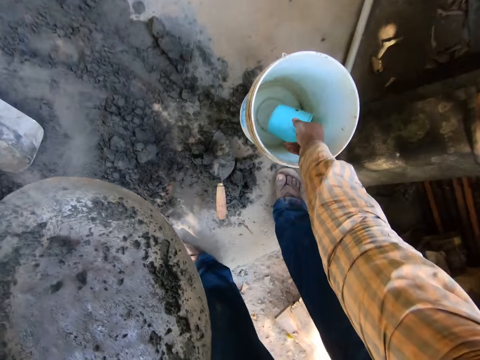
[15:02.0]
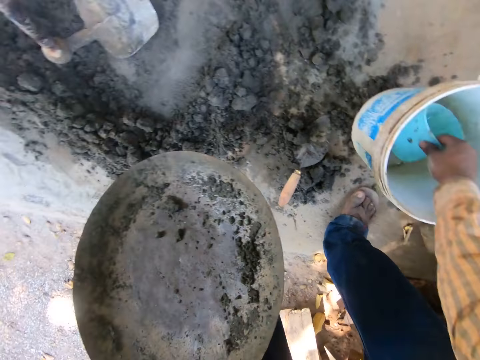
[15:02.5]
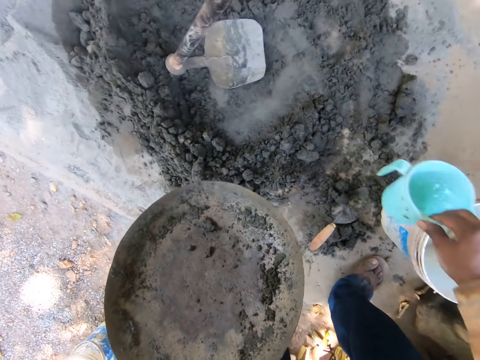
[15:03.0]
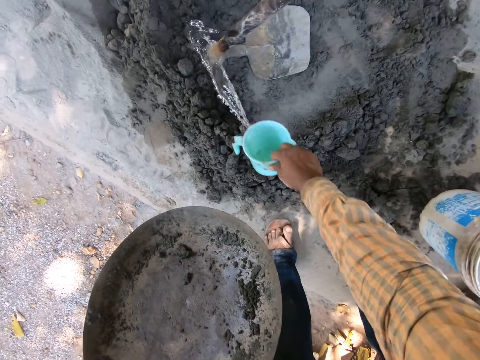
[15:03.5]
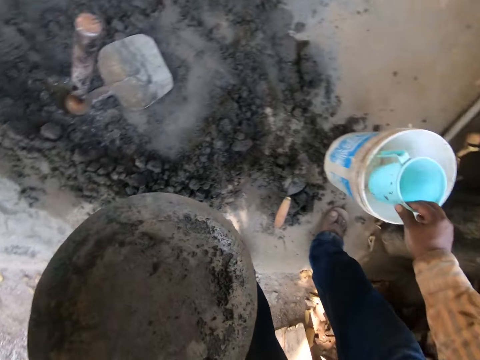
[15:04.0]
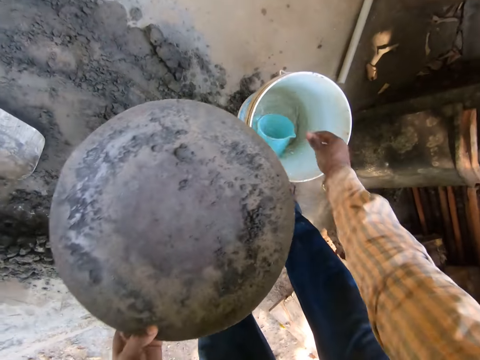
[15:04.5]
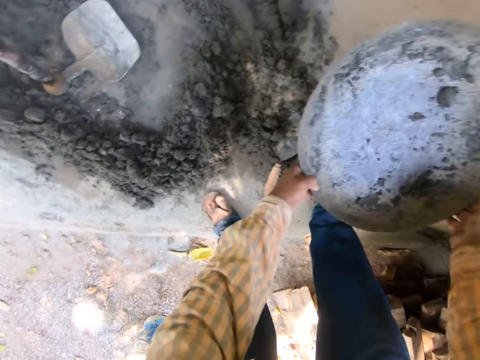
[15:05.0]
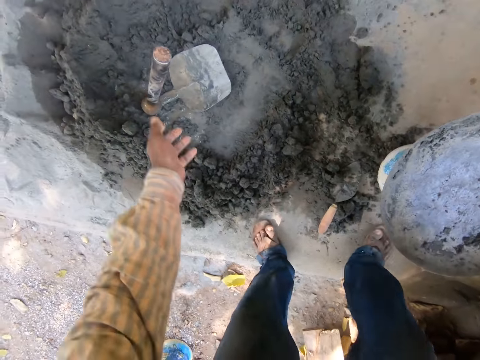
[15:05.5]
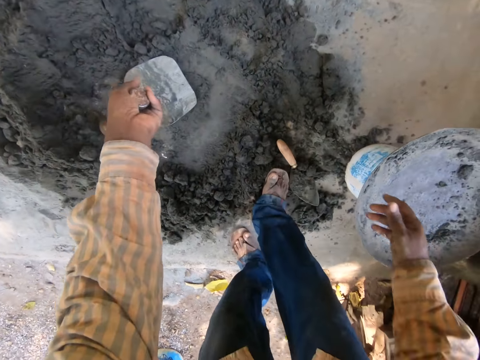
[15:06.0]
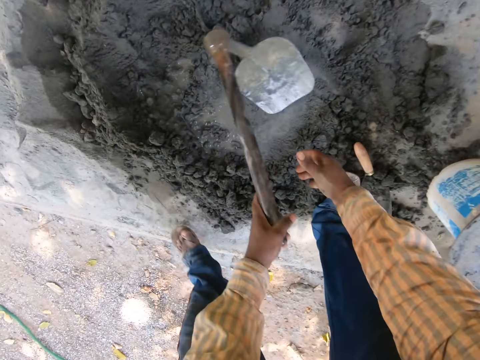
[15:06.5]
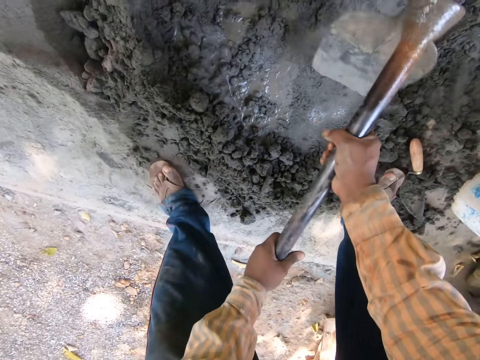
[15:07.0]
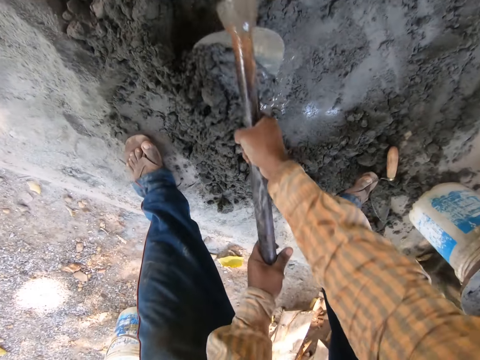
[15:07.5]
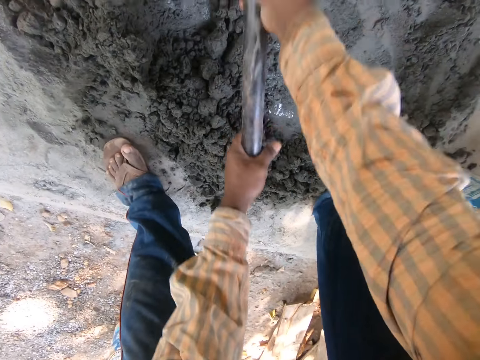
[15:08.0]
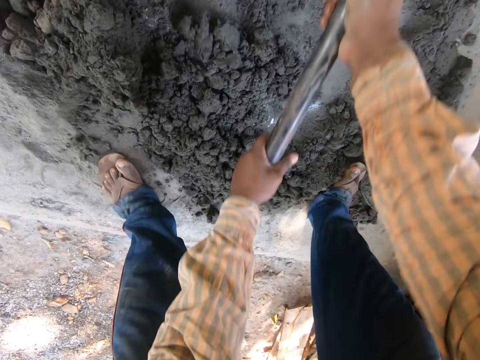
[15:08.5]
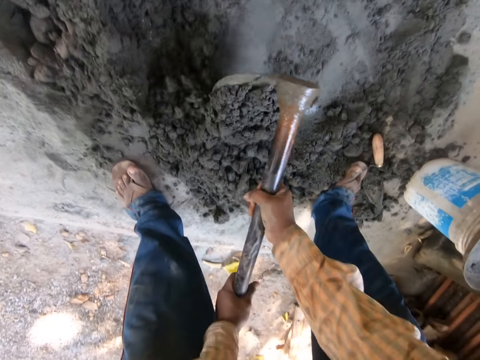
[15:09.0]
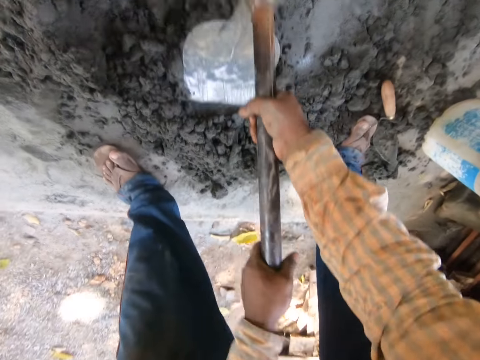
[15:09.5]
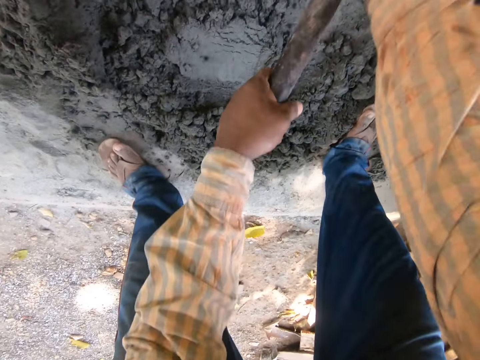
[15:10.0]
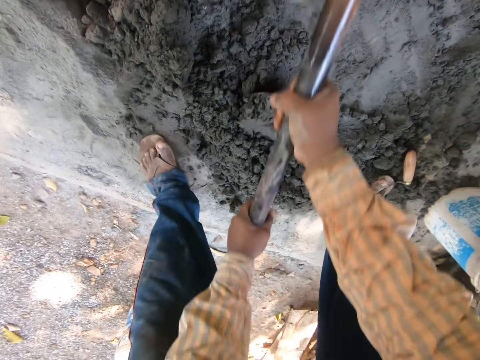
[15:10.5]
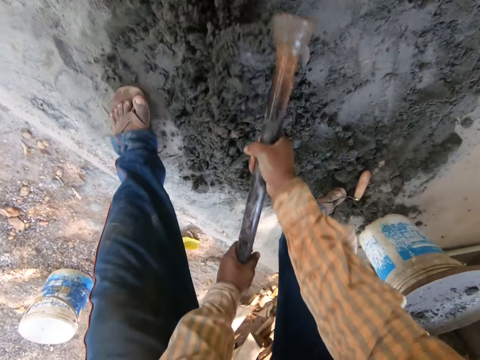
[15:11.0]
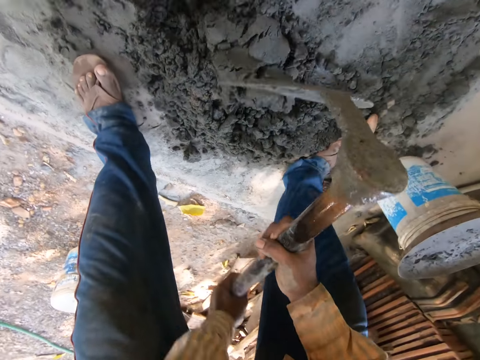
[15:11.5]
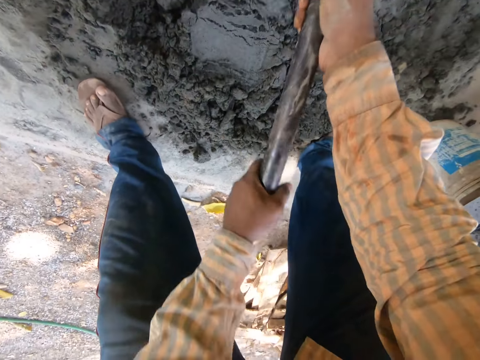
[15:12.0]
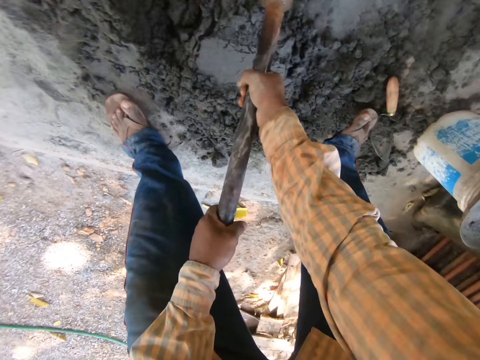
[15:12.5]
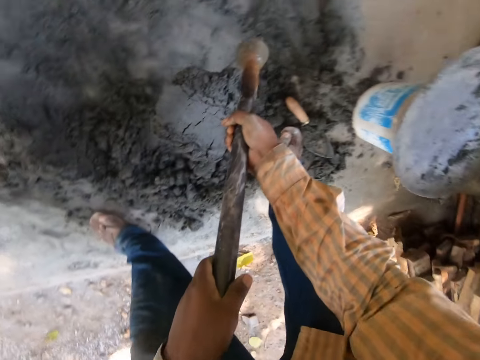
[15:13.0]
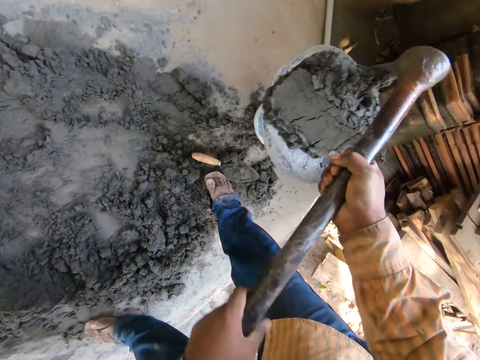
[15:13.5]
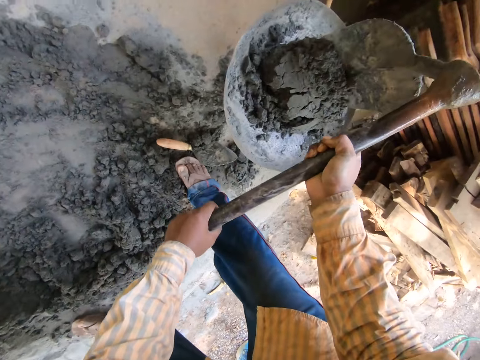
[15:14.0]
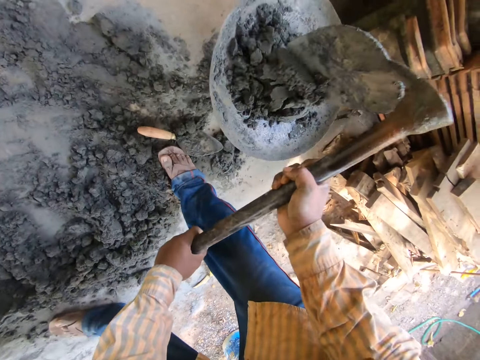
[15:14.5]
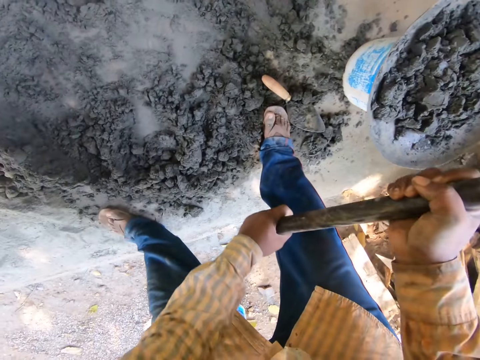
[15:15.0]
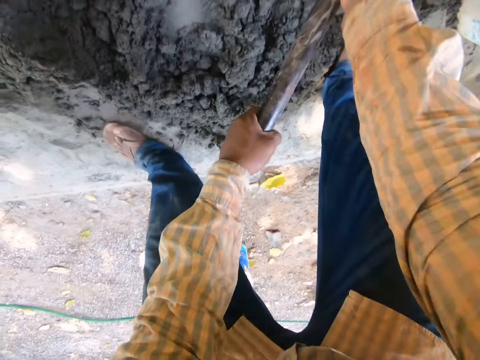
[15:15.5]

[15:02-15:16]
The camera wearer fetches water with a jug. They pick the jug from a bucket. They pour the water on the cement or mortar. They drop the jug in the bucket. They drop a mortar tray or basin on the bucket. They pick a hoe. They dig the cement with the hoe. They mix the mortar with the hoe. They scoop the mortar with the hoe. They pour the mortar in the tray.

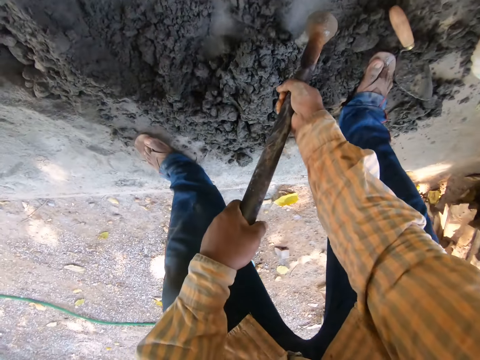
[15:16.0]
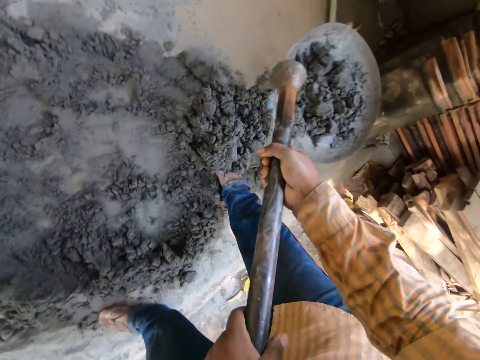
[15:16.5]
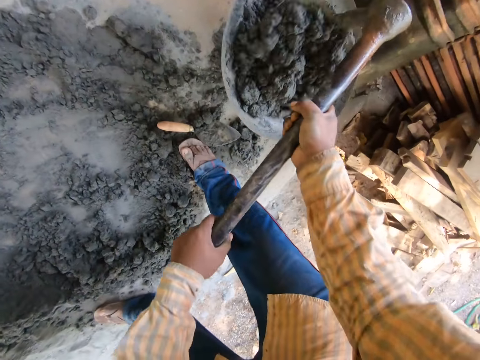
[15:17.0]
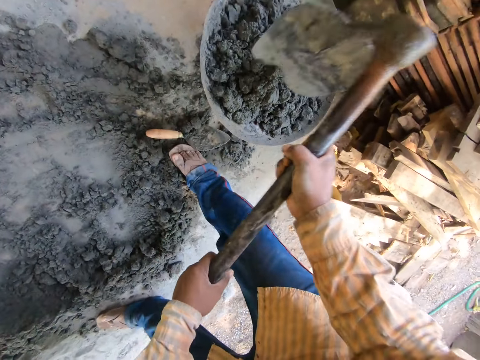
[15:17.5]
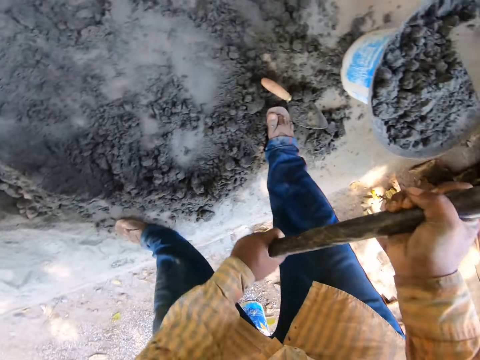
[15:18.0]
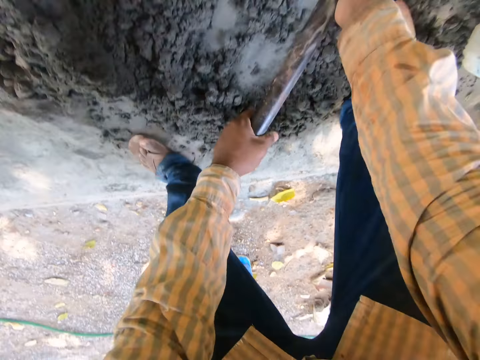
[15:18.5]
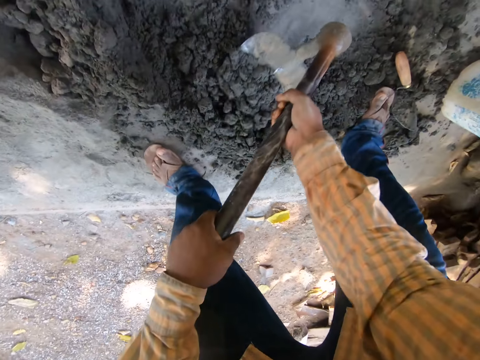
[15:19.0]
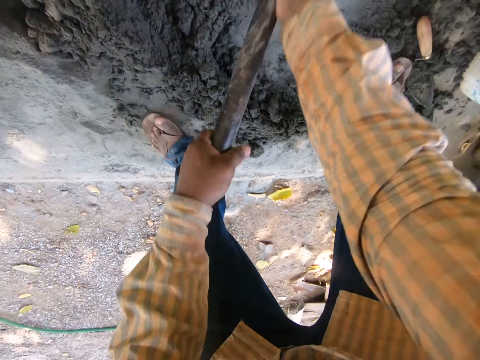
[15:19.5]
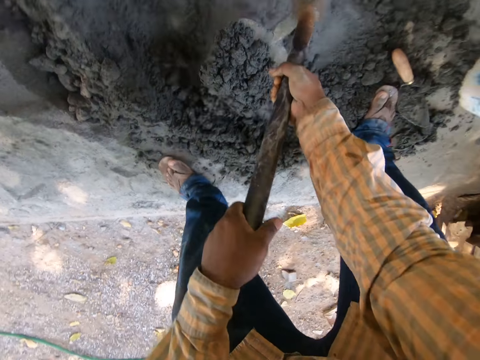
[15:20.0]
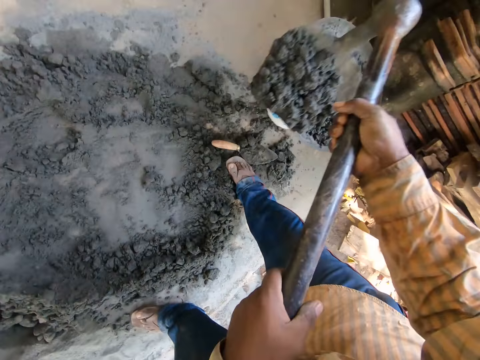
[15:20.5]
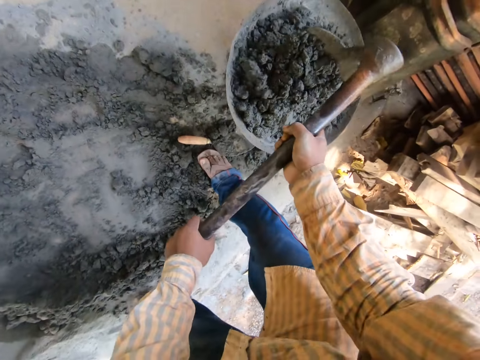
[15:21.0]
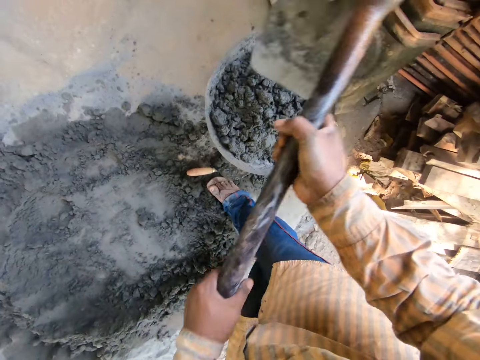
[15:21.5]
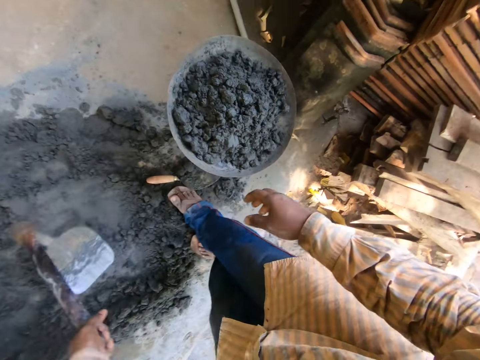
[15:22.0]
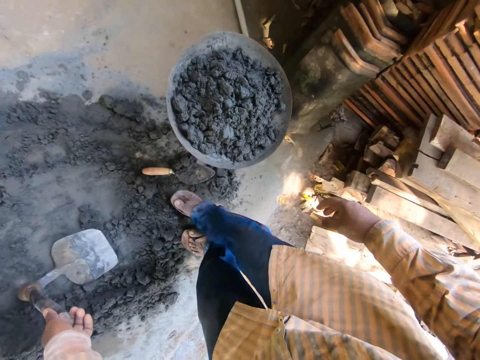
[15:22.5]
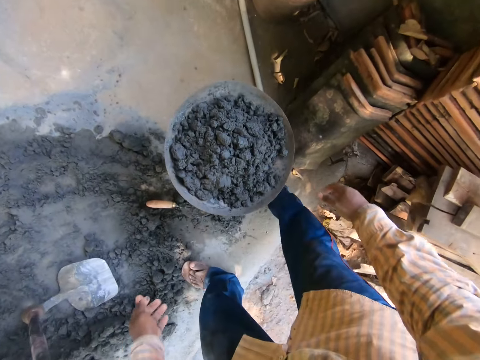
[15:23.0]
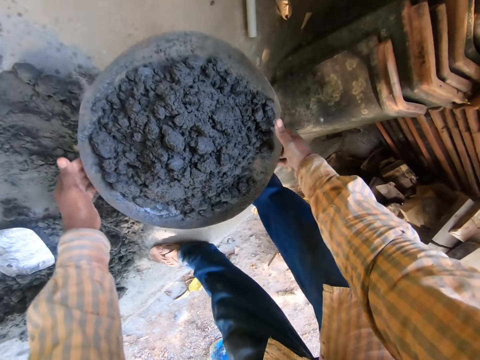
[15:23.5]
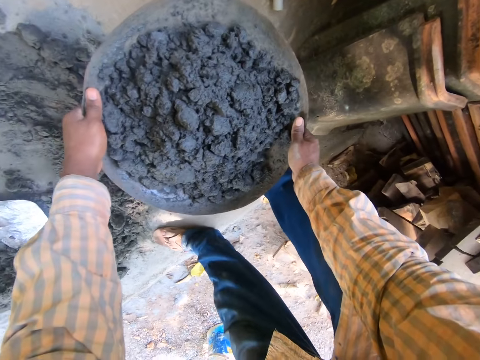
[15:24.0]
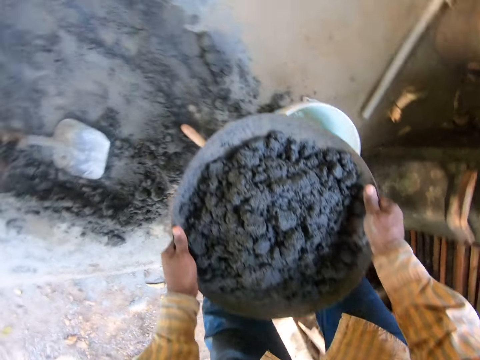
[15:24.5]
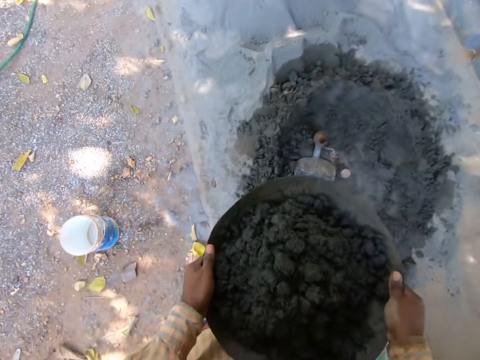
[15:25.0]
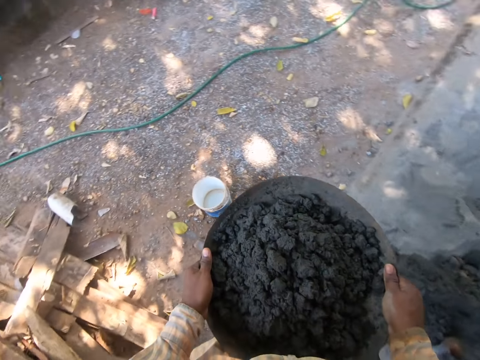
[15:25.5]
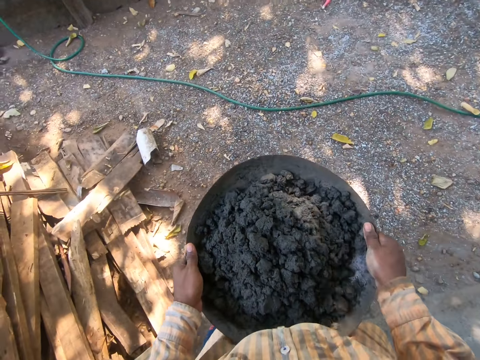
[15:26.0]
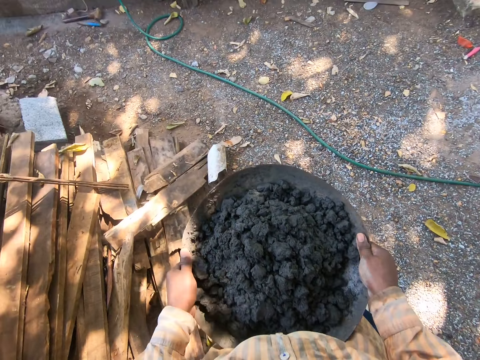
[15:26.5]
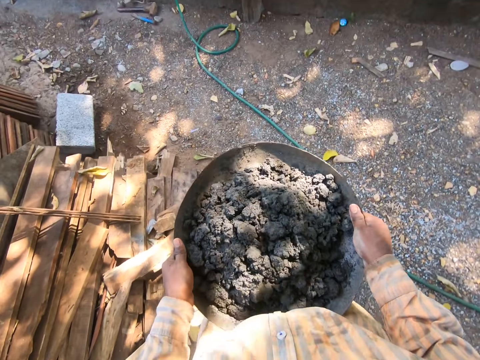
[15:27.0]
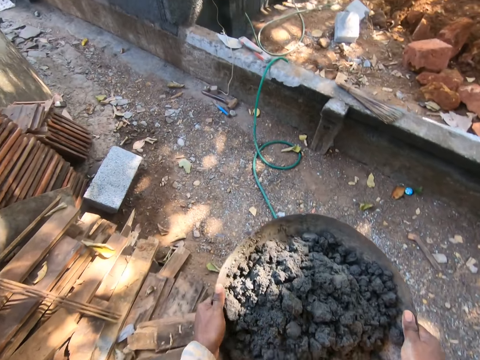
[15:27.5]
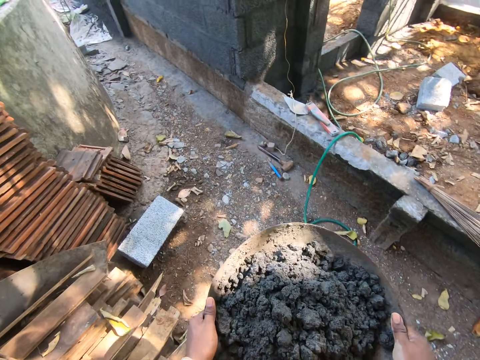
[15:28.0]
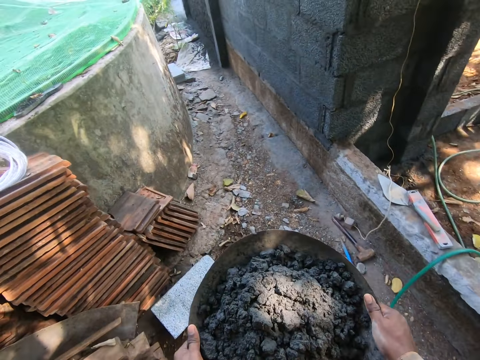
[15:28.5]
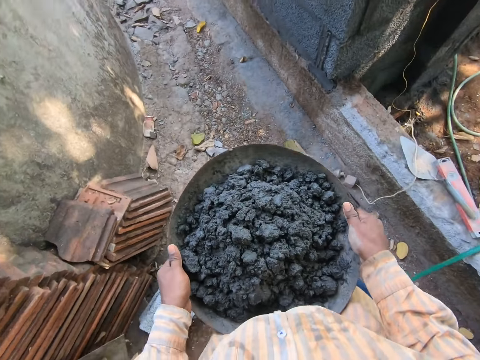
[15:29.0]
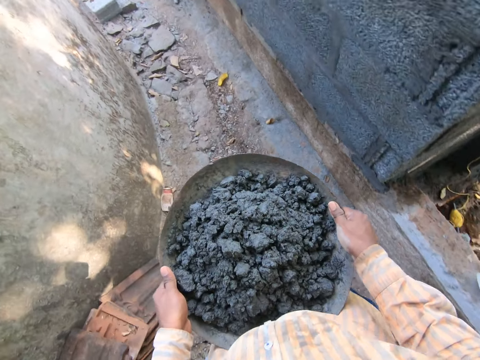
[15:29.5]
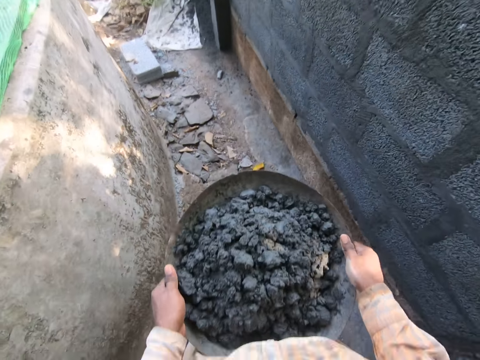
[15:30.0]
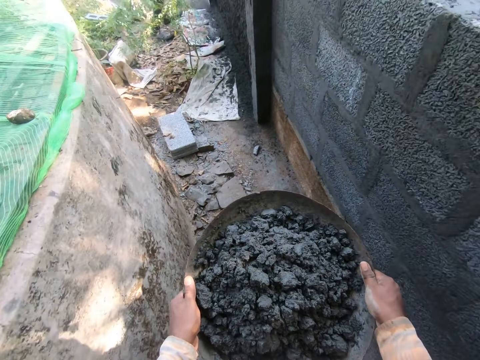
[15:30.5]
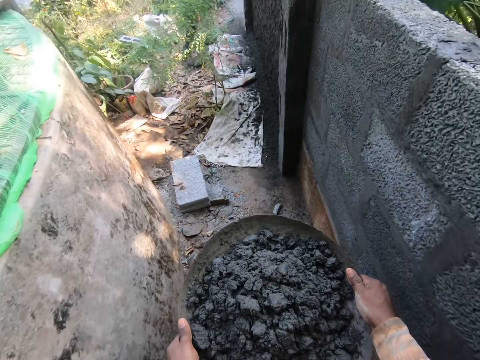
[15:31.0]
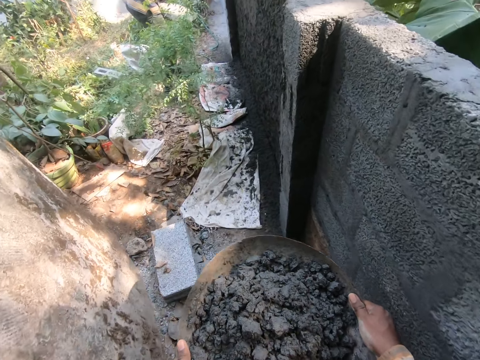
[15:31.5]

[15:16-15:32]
The camera wearer scoops mortar with a hoe. They pour the mortar in the tray. They dig the mortar with the hoe. They pour the mortar in the tray. They drop the hoe on the mortar. They lift the mortar tray. They walk in the compound.
